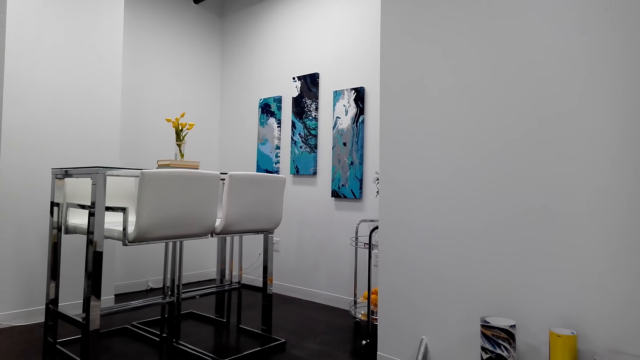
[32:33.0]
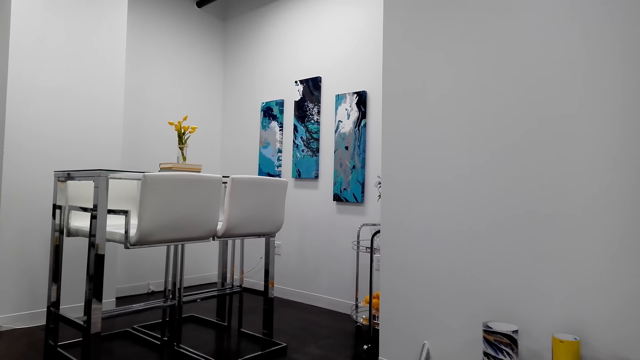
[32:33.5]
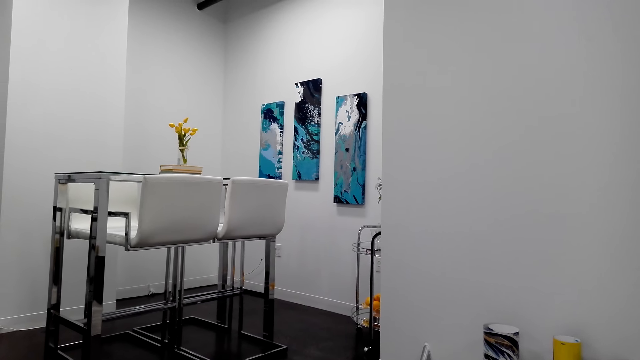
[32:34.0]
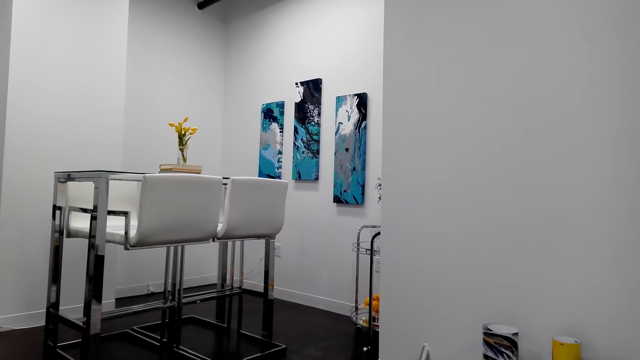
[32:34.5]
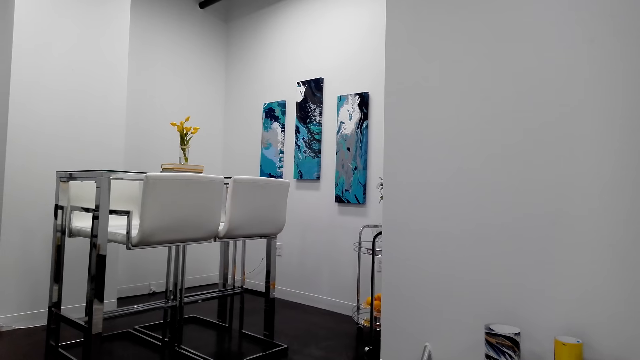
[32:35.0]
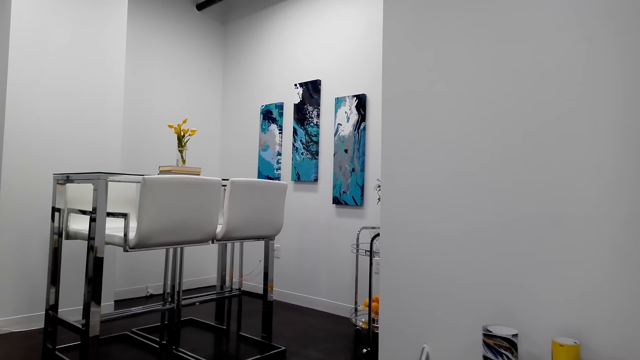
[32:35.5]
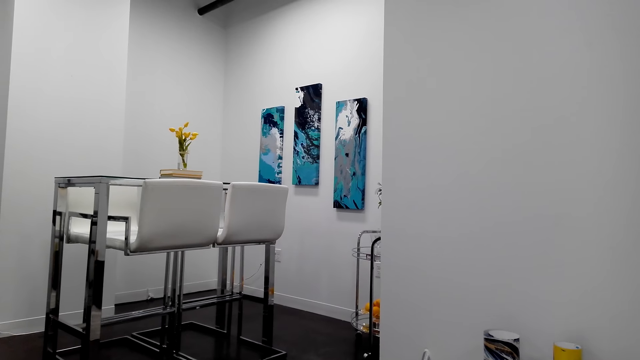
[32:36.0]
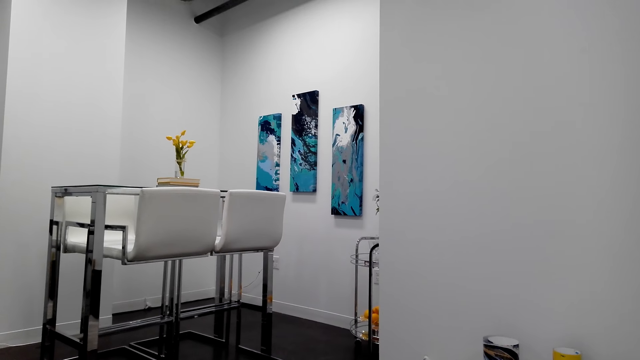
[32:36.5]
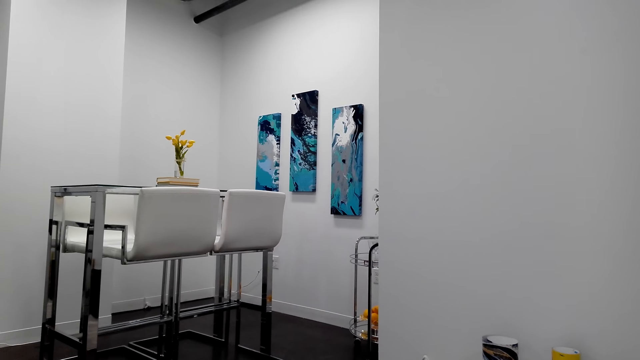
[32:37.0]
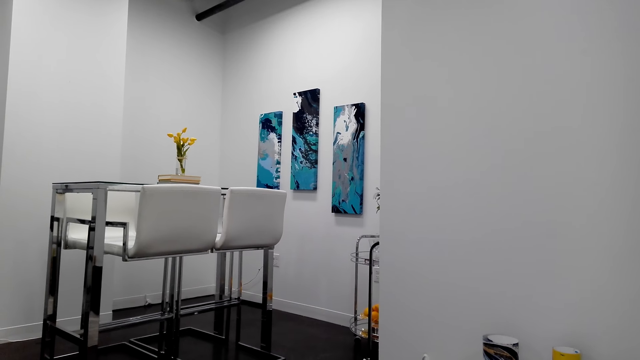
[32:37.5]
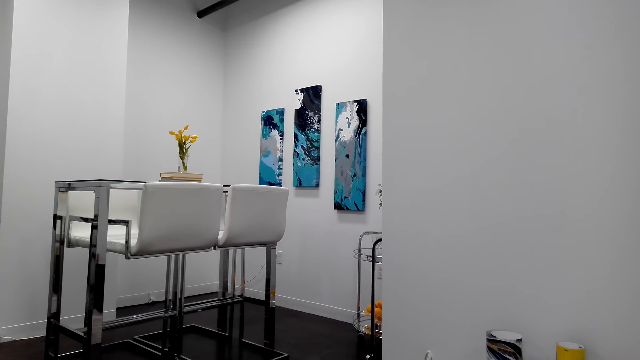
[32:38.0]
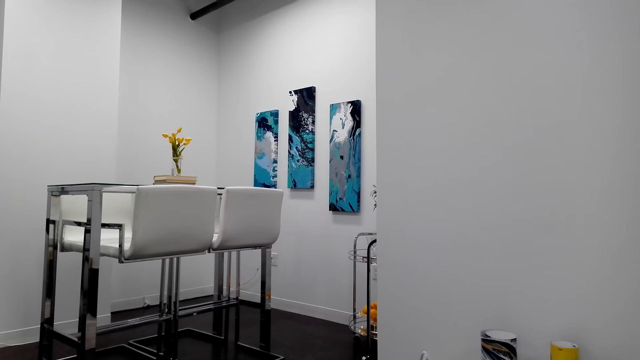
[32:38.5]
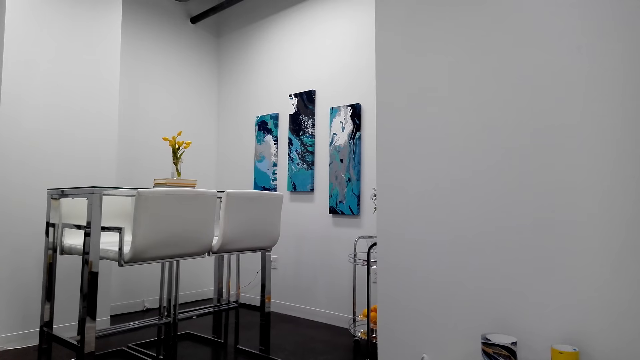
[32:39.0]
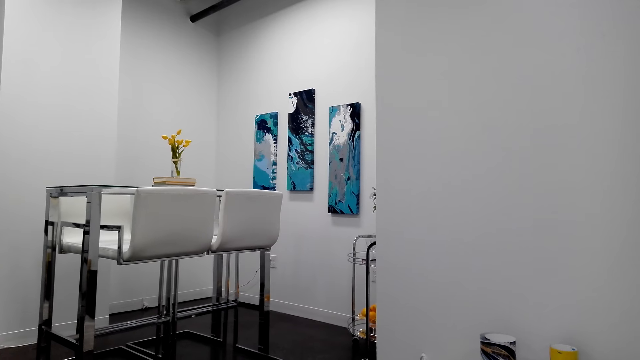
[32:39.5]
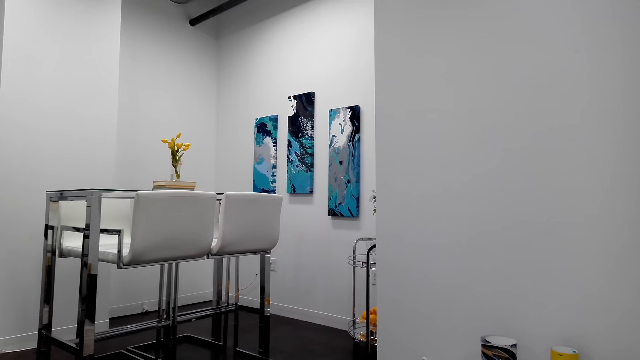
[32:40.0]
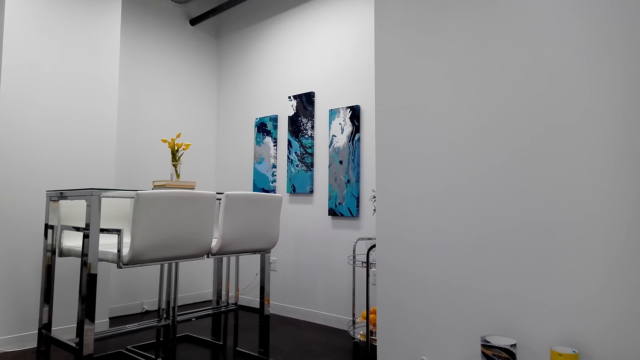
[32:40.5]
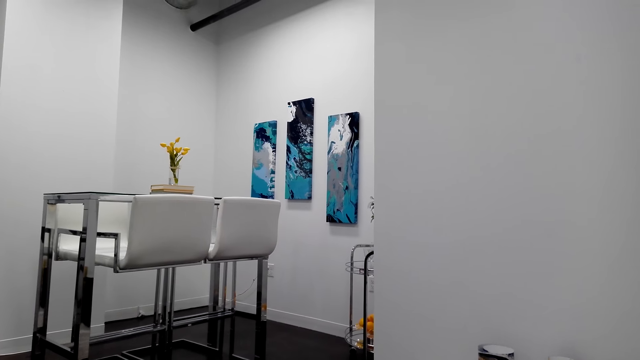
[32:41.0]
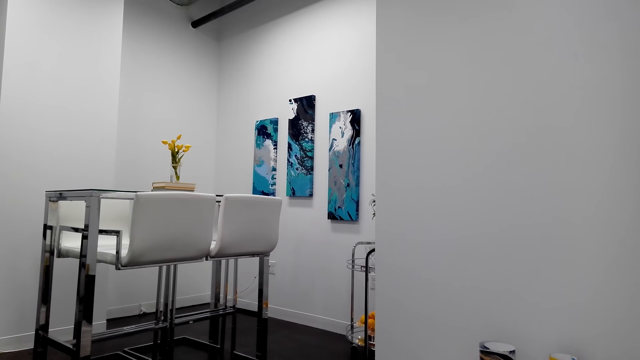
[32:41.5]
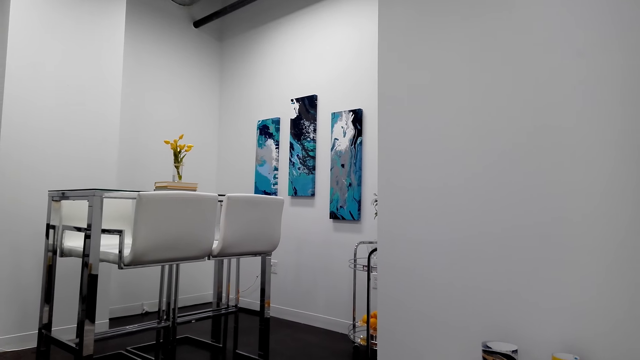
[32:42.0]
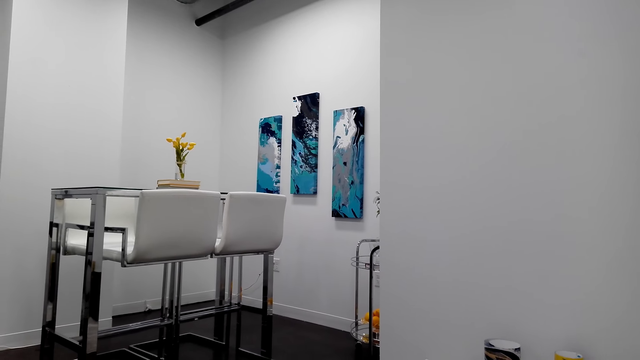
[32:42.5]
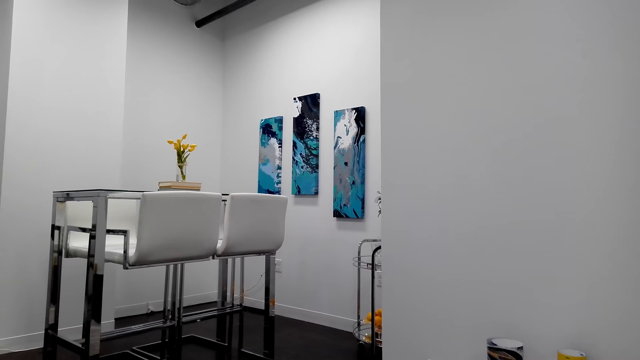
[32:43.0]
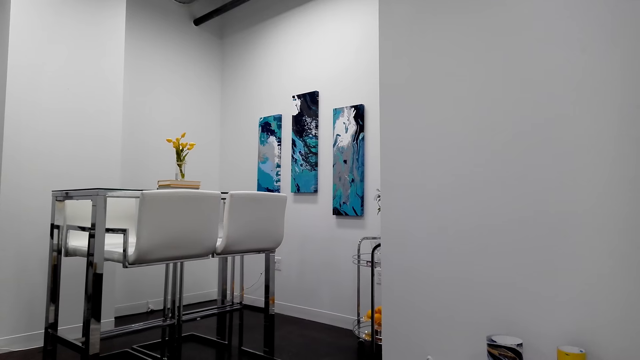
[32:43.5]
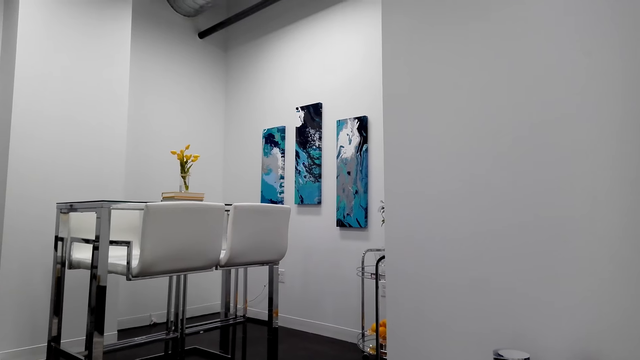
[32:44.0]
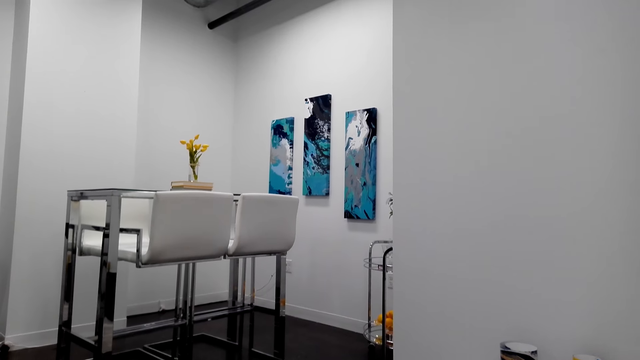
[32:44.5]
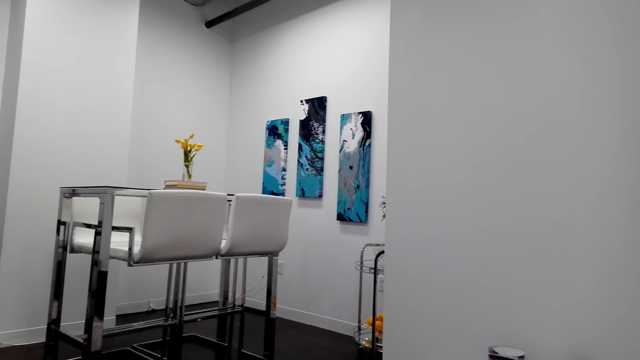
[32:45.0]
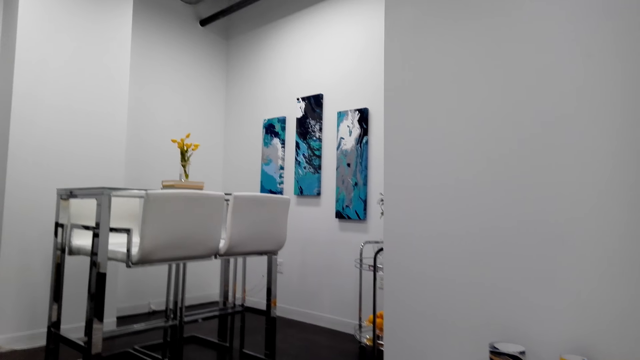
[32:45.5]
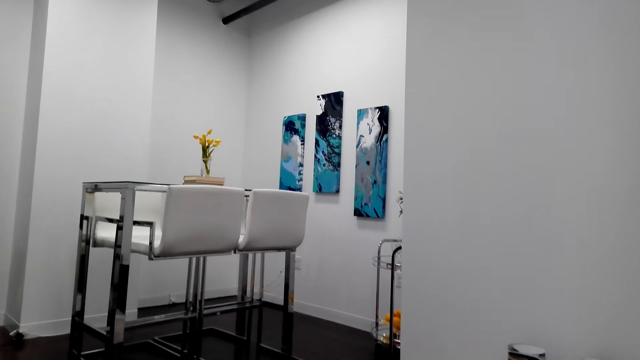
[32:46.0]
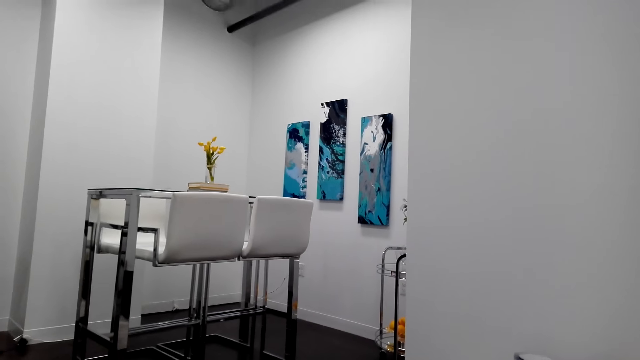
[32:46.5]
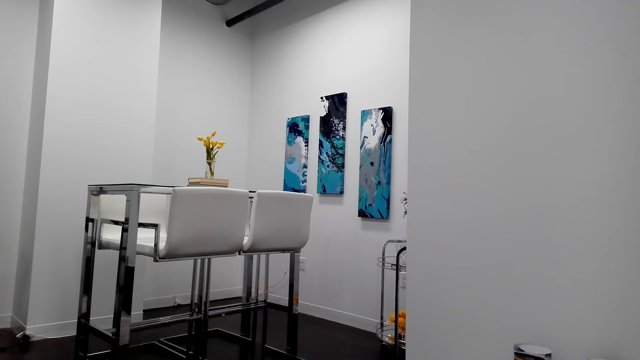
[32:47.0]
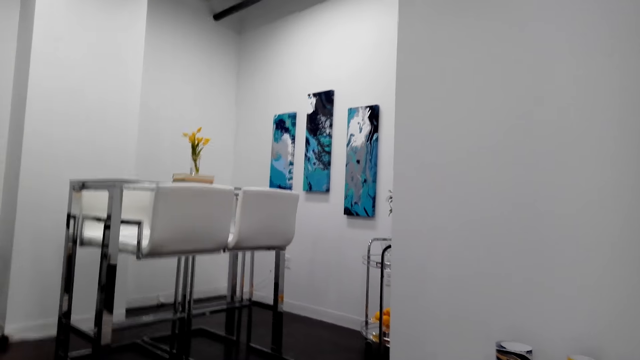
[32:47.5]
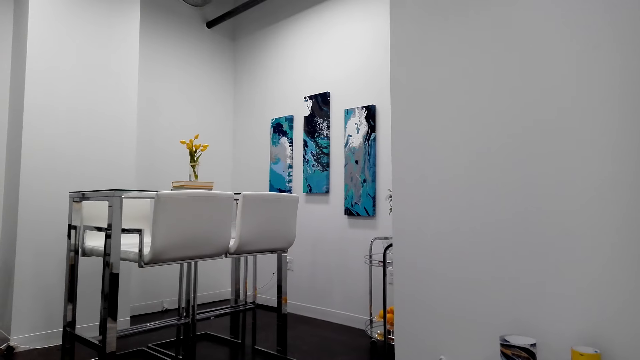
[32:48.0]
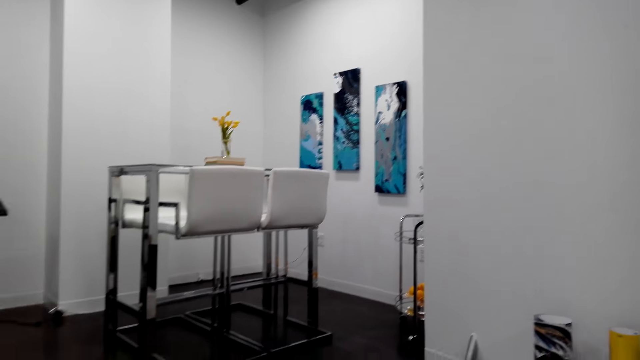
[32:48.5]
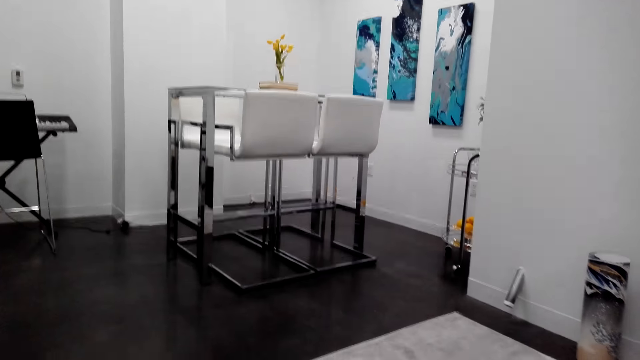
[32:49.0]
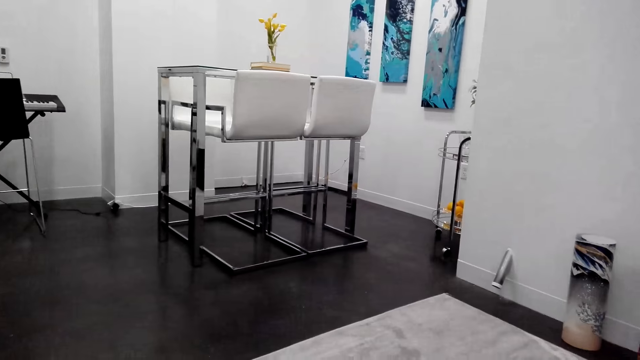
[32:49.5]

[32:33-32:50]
The camera wearer moves around.

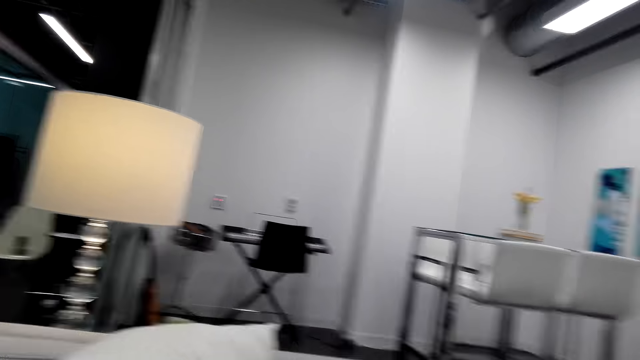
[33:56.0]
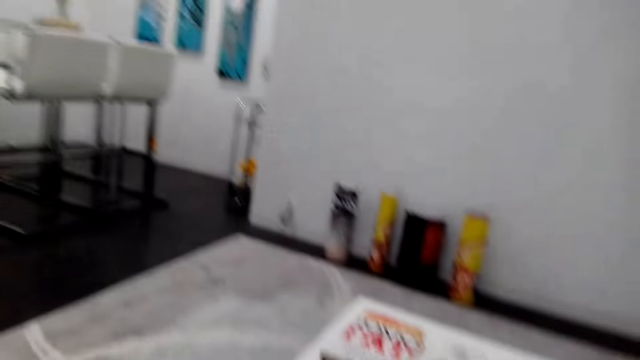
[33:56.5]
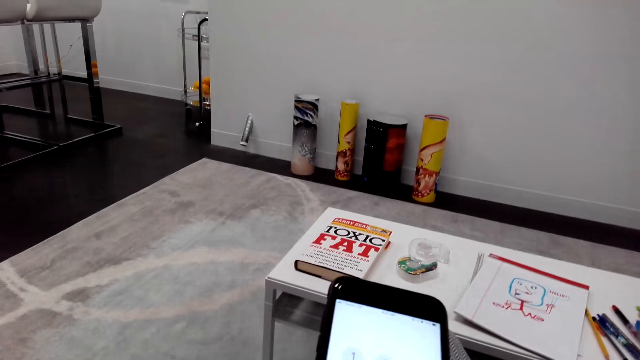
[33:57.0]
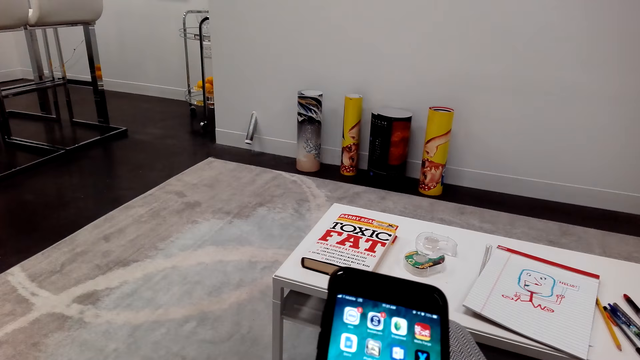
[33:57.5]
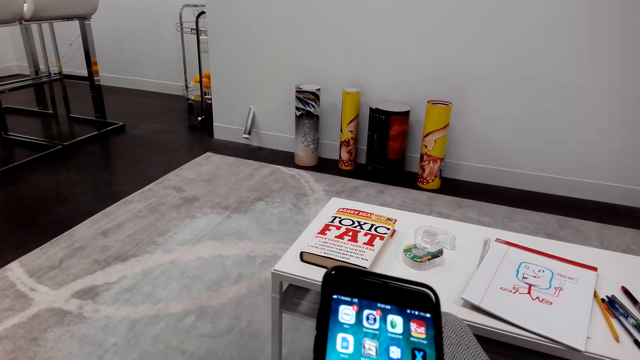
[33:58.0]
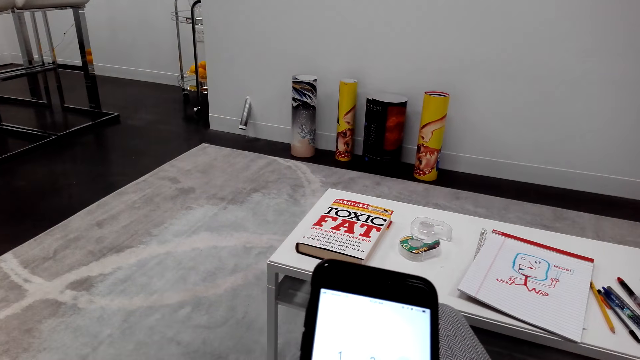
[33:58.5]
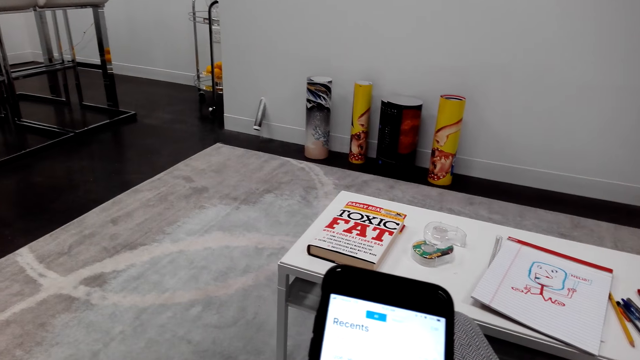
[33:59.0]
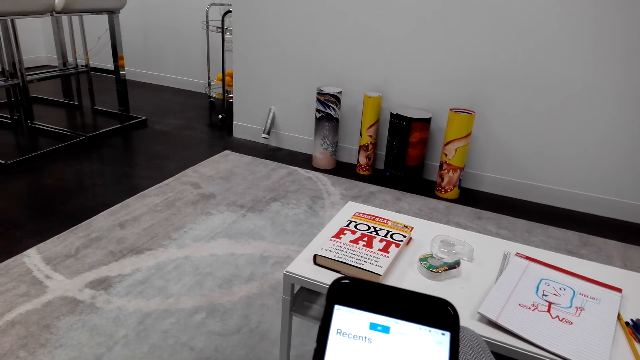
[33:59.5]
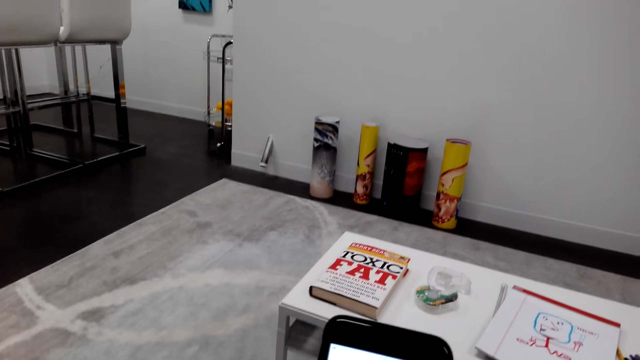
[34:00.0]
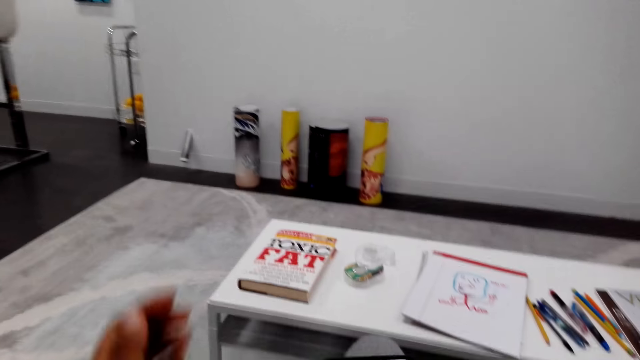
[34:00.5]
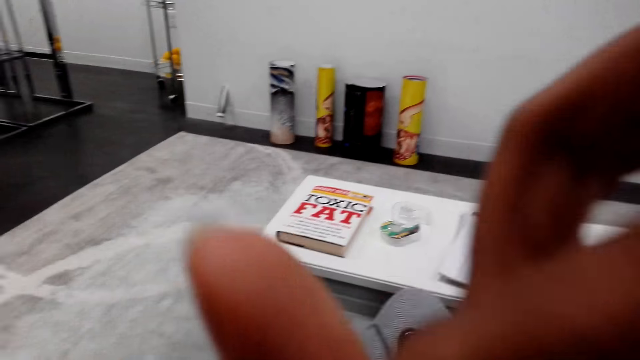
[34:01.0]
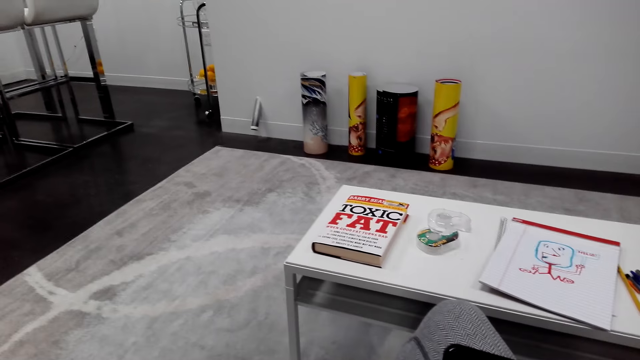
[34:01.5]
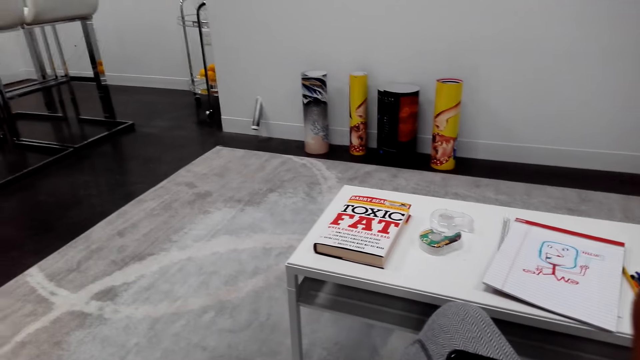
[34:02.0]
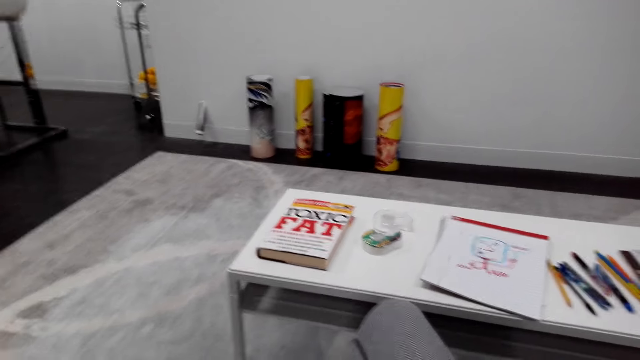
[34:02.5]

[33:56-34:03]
The camera wearer scrolls the phone. He lifts his hand.
